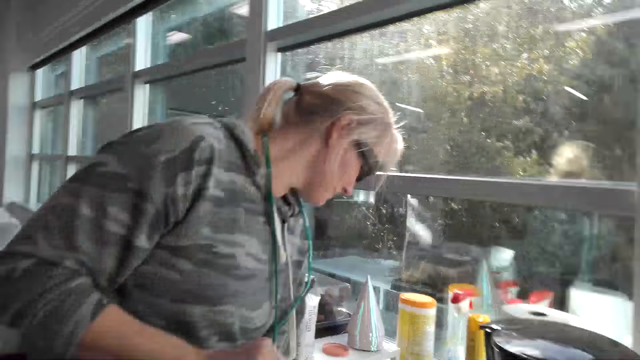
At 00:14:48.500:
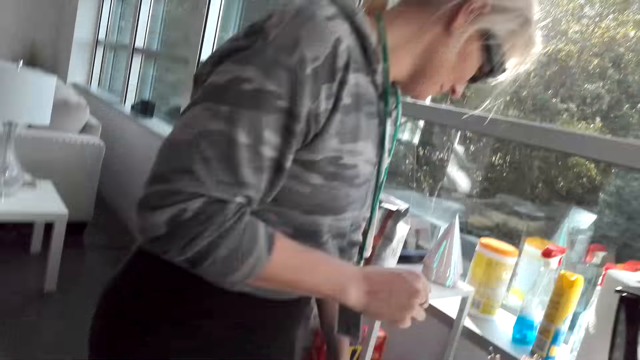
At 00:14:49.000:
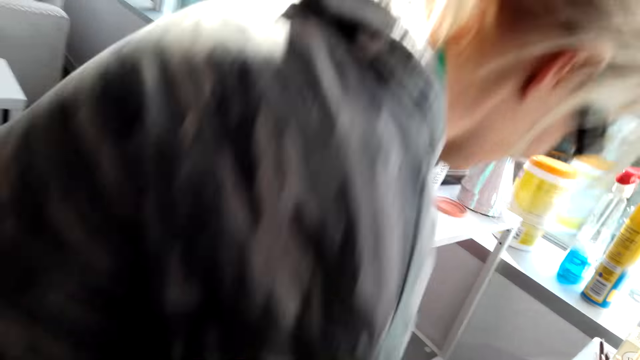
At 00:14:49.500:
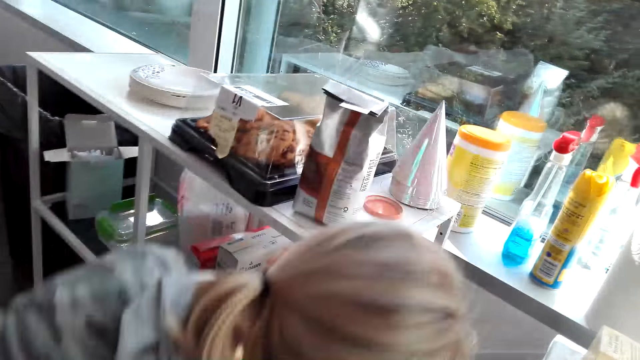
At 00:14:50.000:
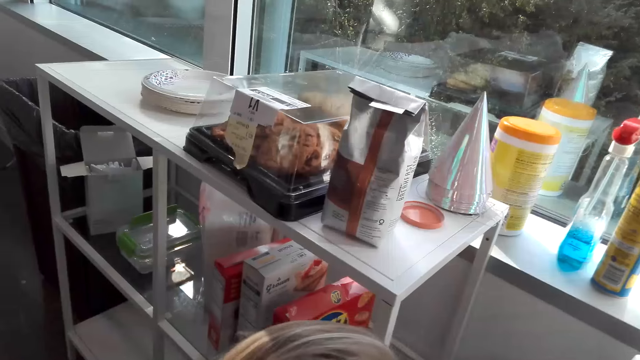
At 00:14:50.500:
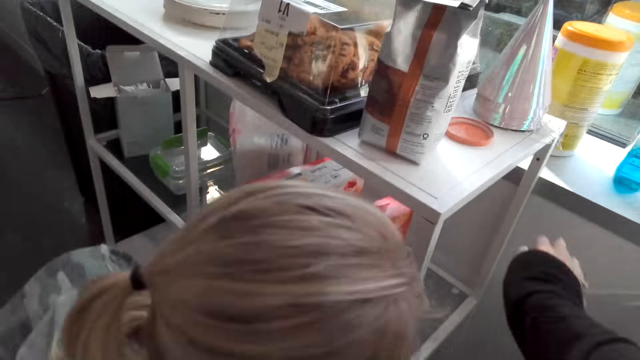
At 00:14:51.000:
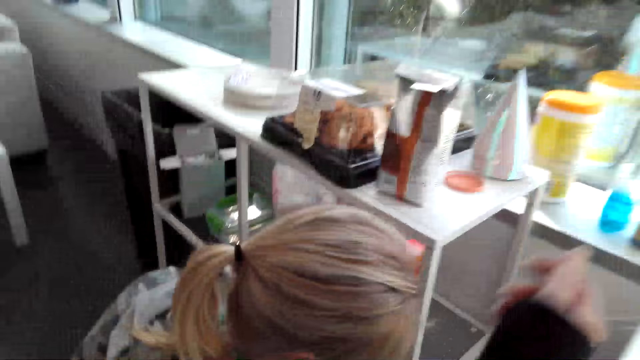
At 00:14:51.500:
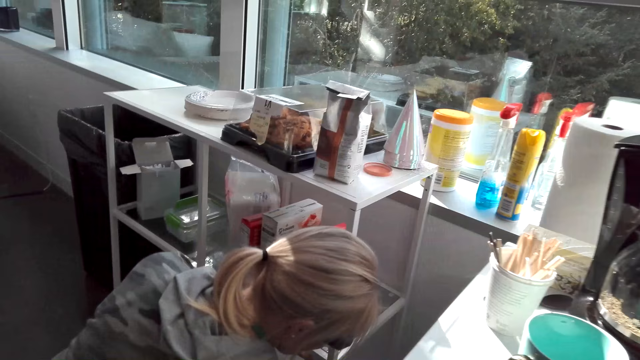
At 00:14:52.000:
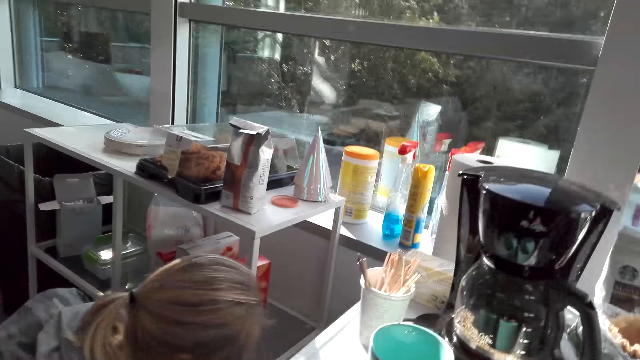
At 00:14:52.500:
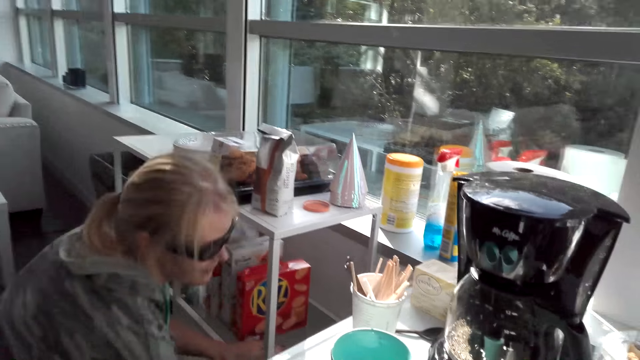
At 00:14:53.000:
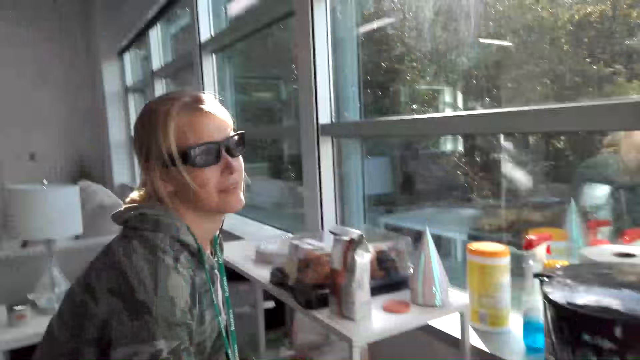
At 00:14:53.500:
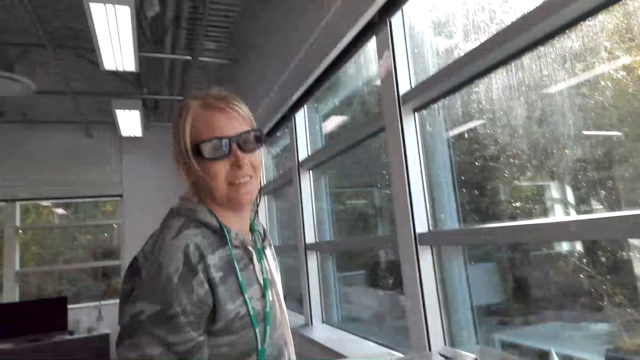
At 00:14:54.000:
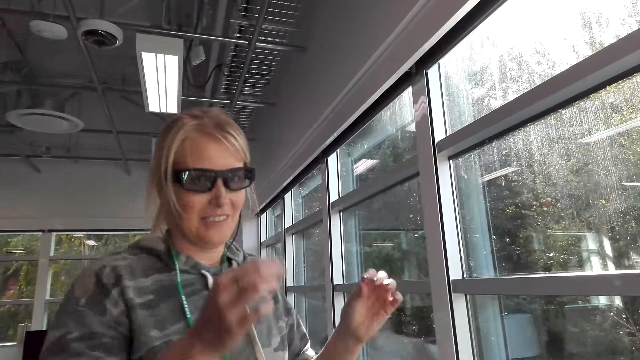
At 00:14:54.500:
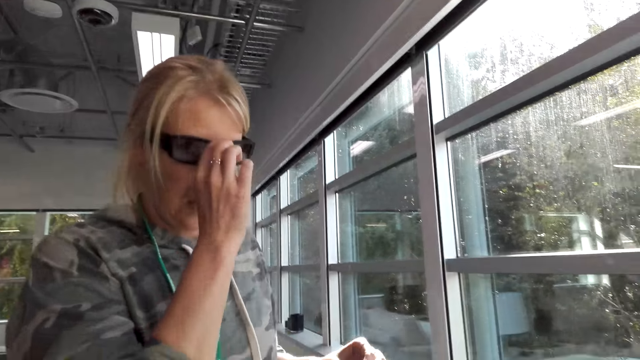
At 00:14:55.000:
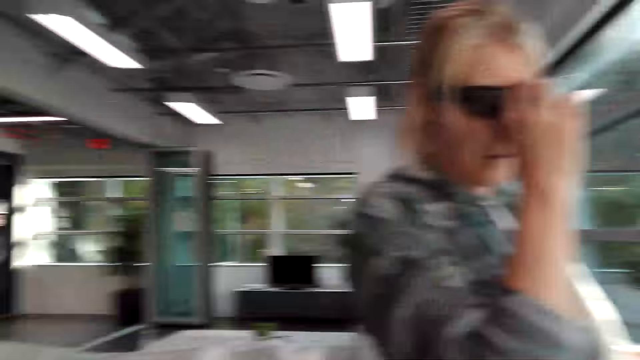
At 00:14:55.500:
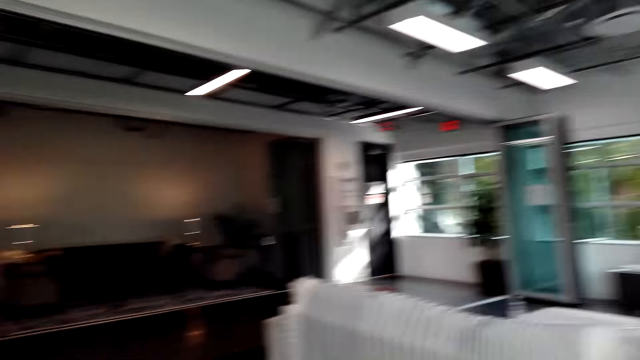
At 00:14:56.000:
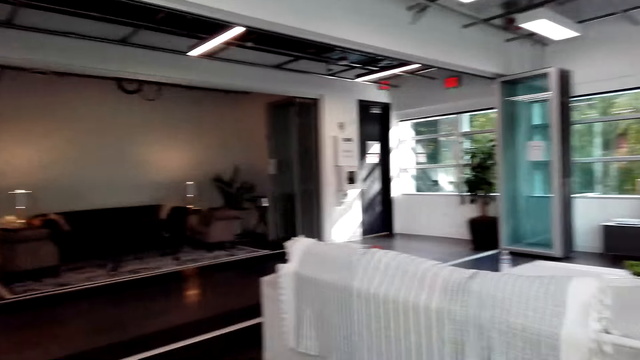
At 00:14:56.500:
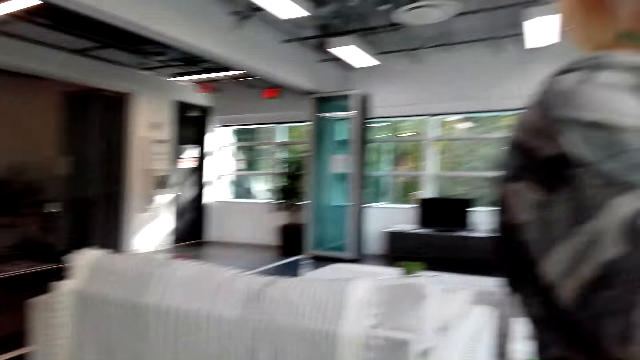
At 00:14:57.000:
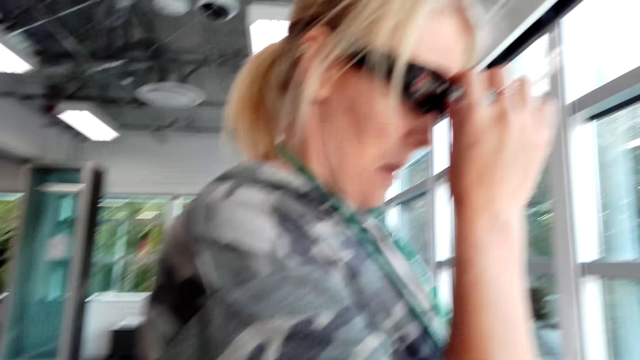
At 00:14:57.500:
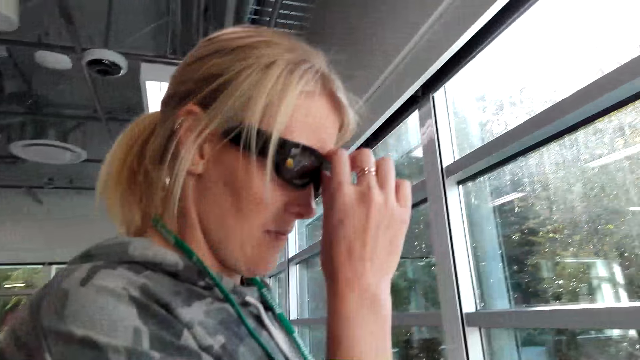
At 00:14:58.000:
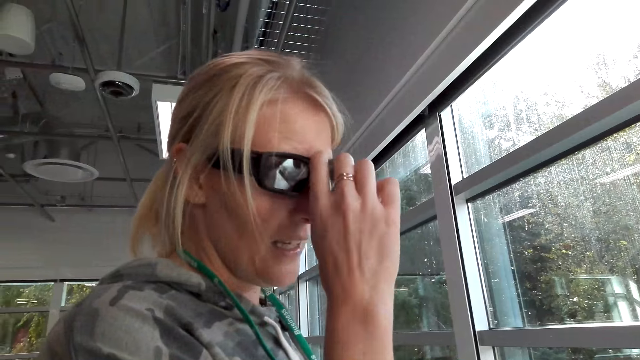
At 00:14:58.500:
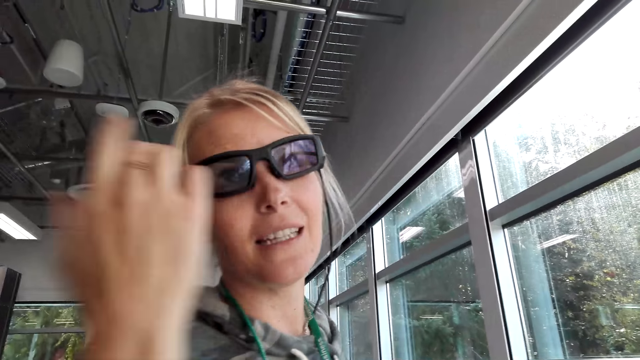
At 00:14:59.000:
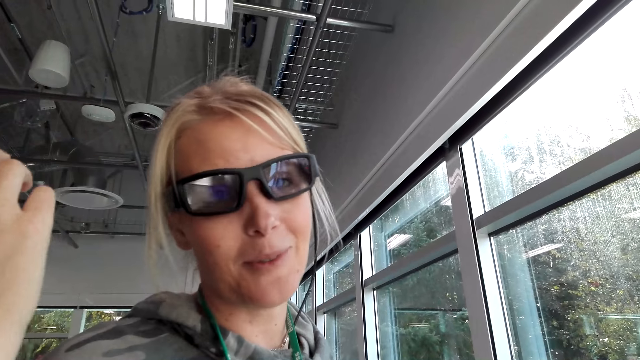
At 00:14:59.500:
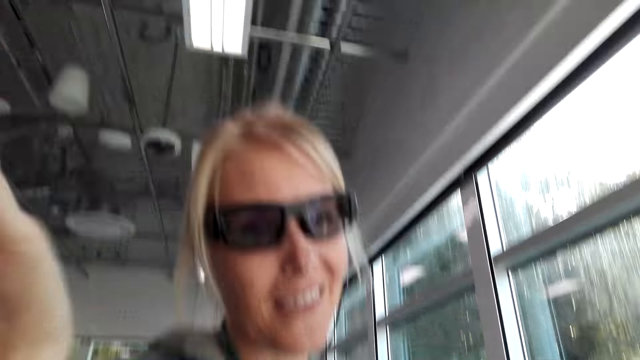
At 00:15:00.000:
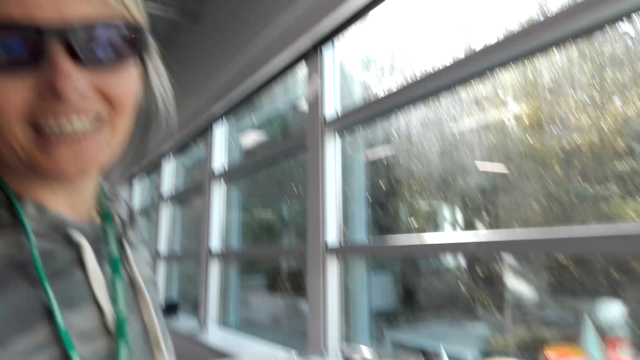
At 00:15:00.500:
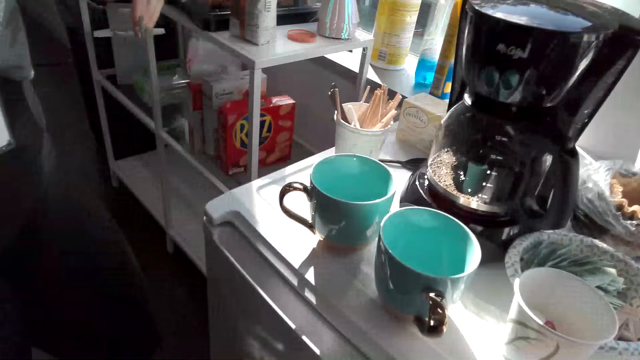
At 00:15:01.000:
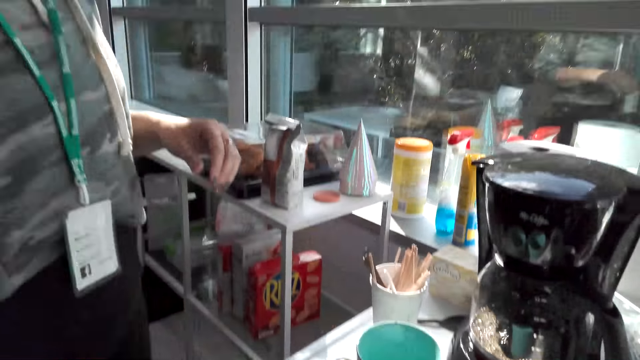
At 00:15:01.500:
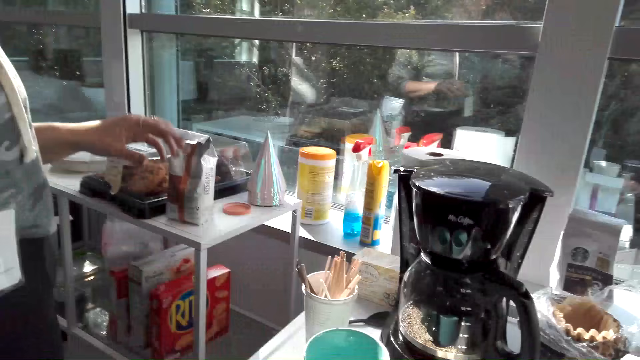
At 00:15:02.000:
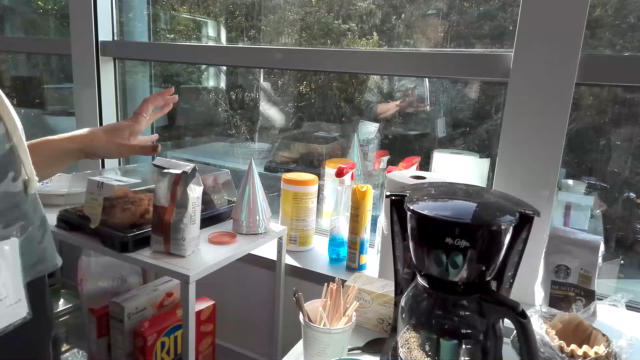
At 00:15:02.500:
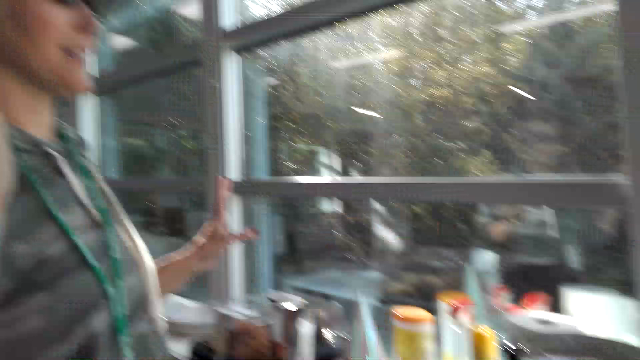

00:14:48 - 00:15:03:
A person squats down and adjusts eyeglasses. The person talks. The camera wearer talks.

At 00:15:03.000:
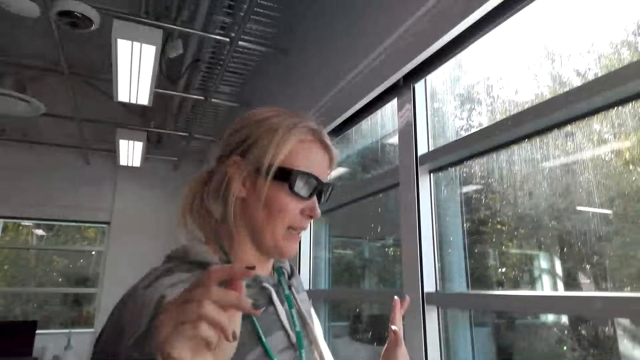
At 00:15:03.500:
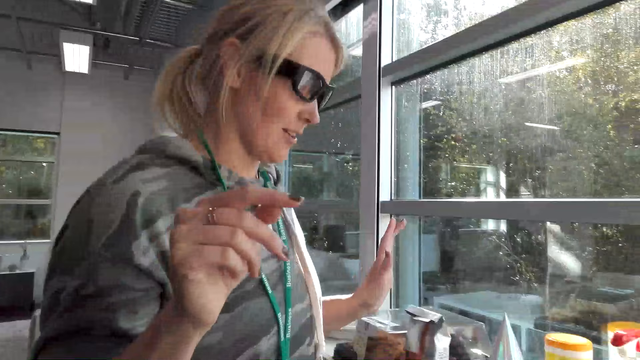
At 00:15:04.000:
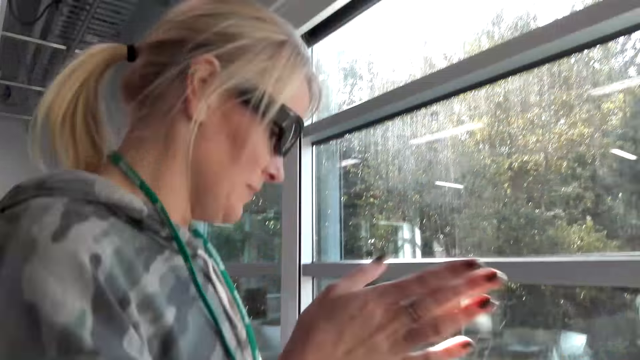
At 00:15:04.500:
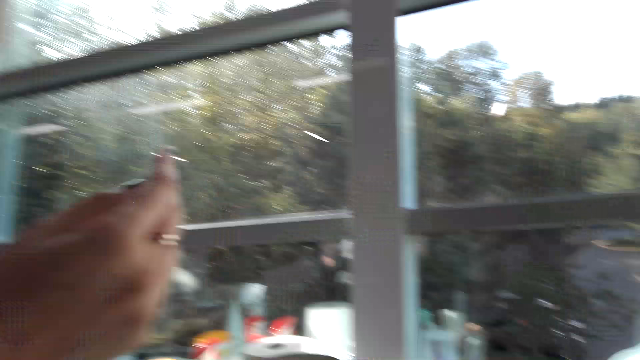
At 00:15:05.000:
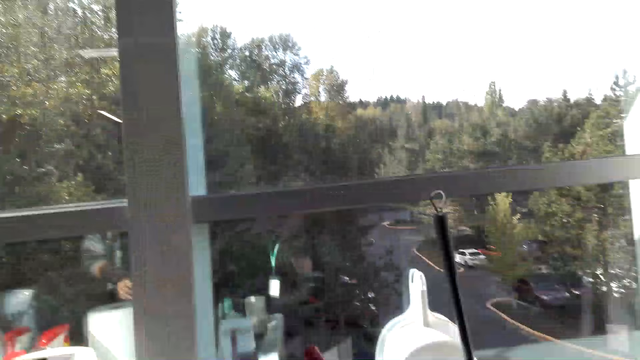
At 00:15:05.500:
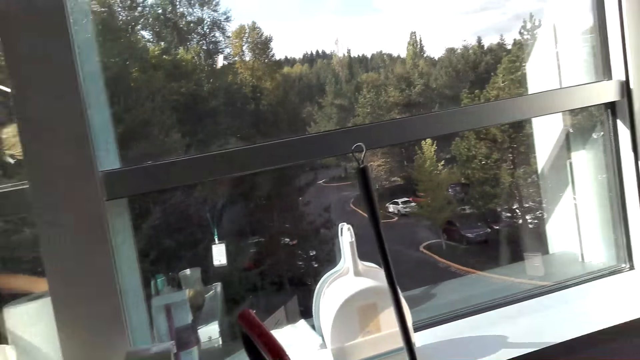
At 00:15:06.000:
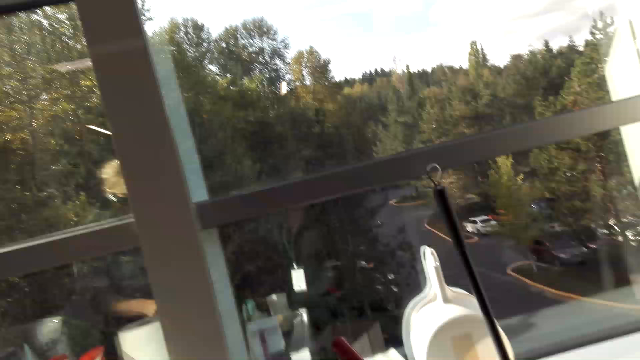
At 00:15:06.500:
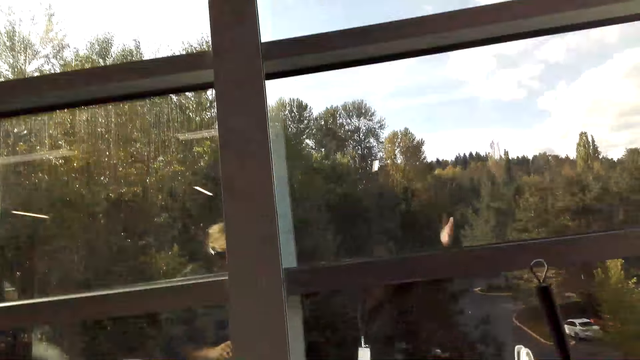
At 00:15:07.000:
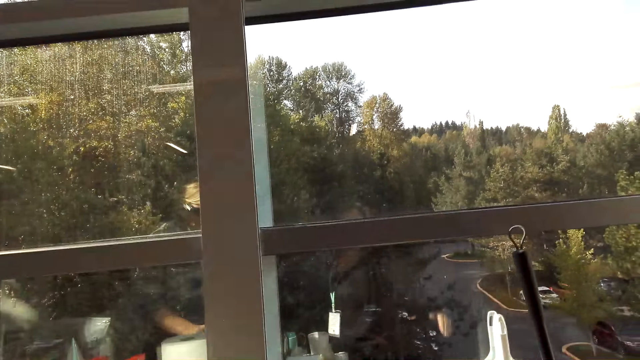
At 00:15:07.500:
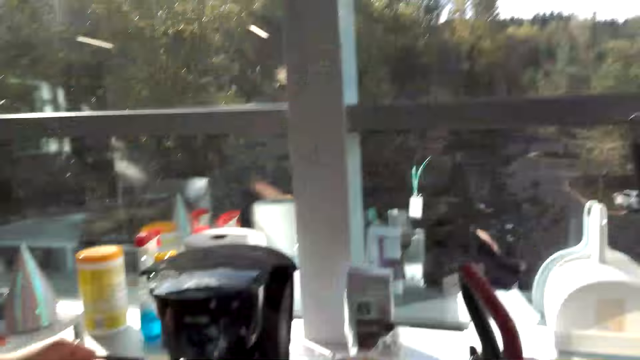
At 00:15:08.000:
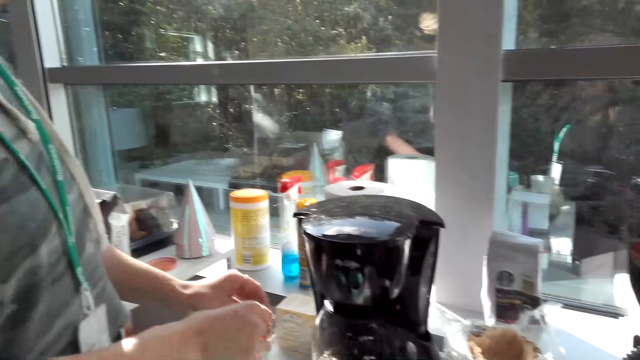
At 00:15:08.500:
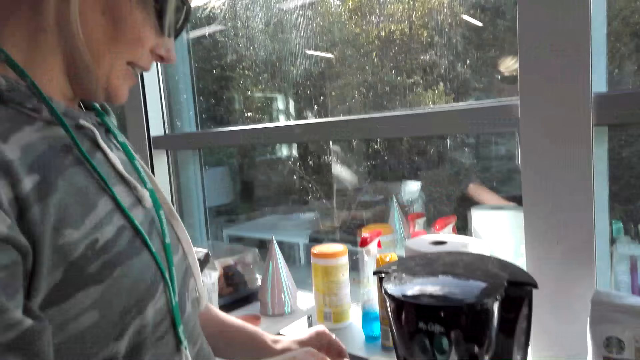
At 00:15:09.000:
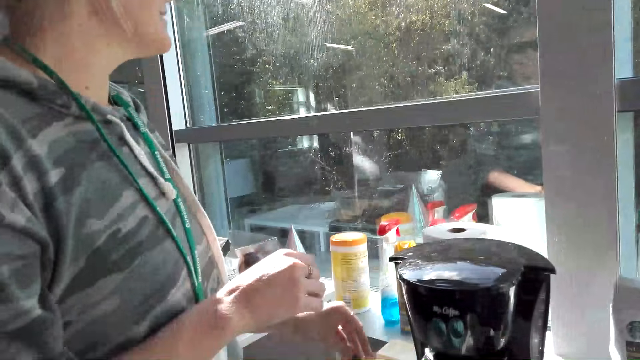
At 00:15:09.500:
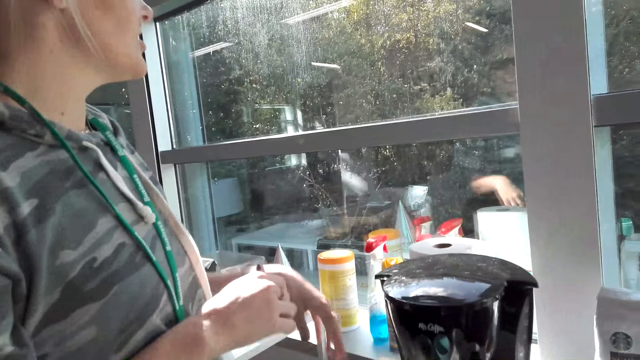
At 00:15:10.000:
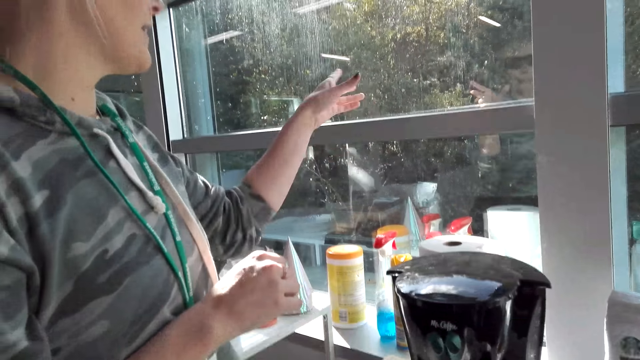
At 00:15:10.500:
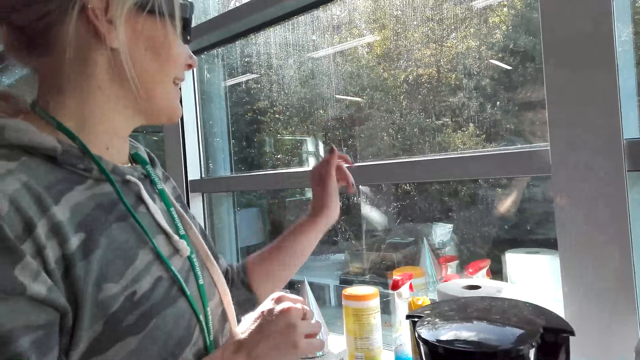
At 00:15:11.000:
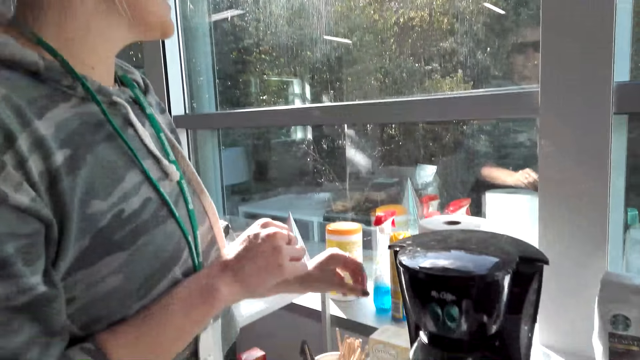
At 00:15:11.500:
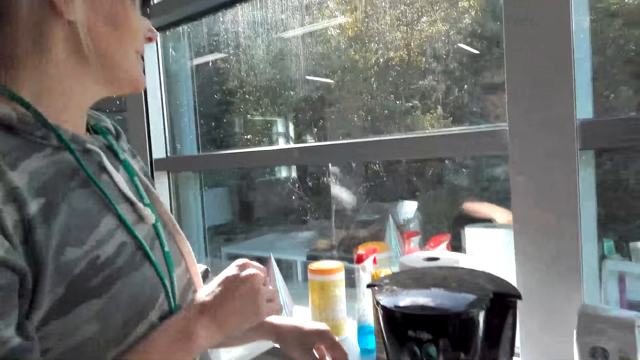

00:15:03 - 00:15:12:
The camera wearer talks. A person points on the window and talks.
